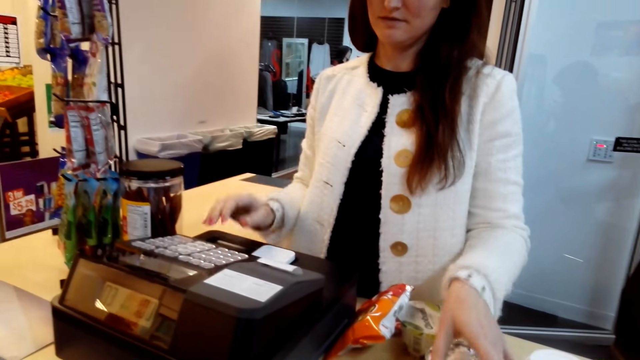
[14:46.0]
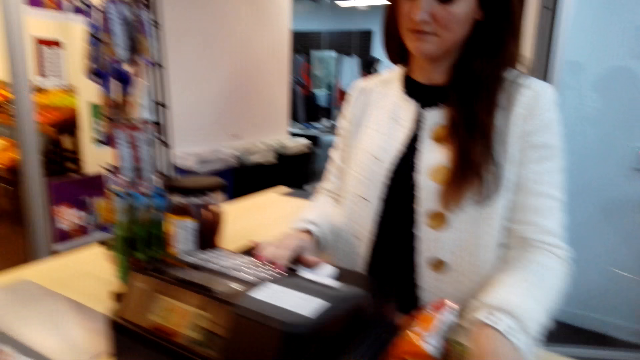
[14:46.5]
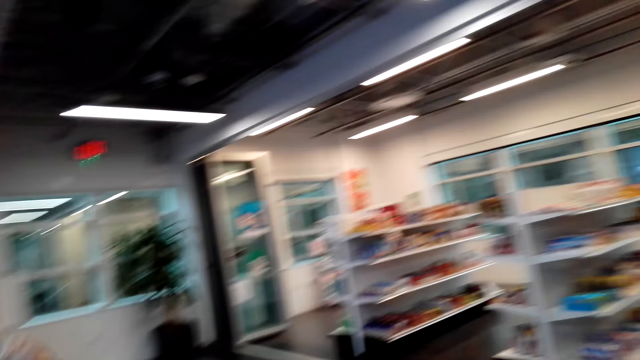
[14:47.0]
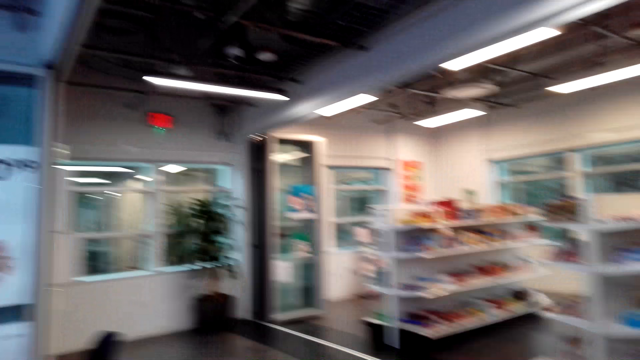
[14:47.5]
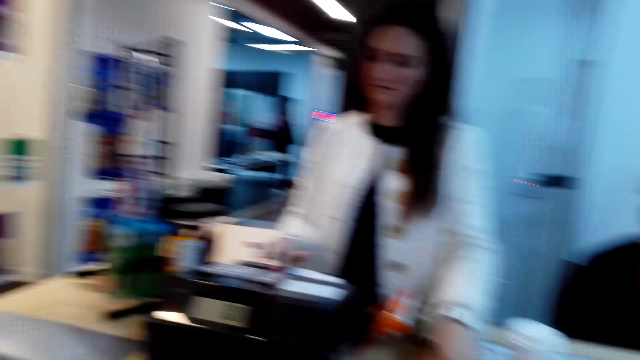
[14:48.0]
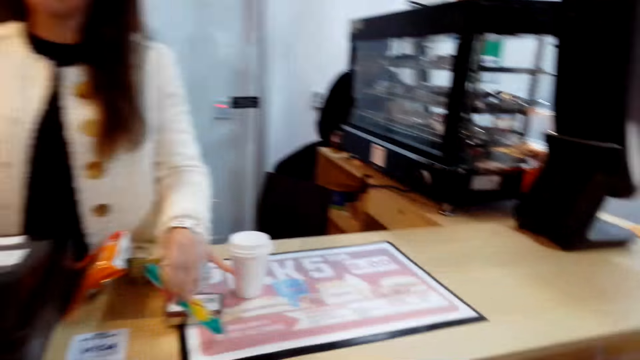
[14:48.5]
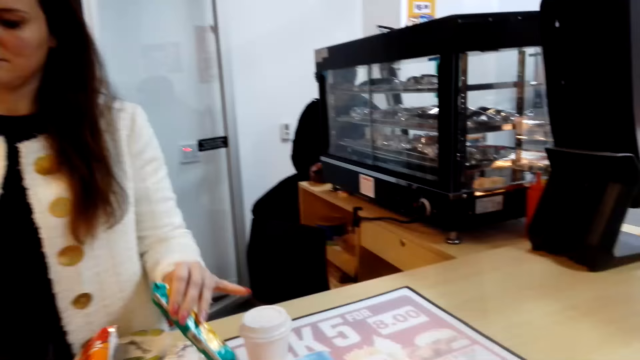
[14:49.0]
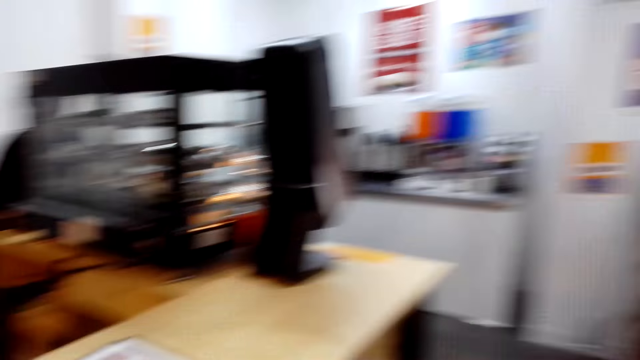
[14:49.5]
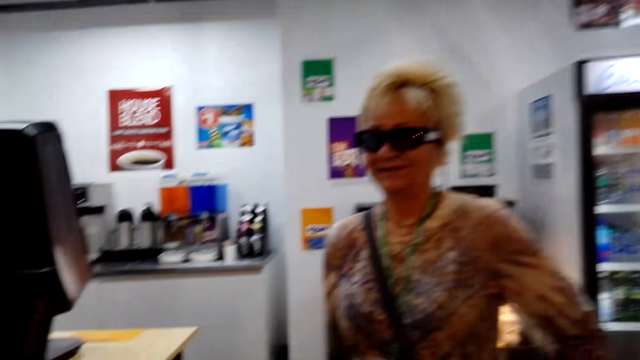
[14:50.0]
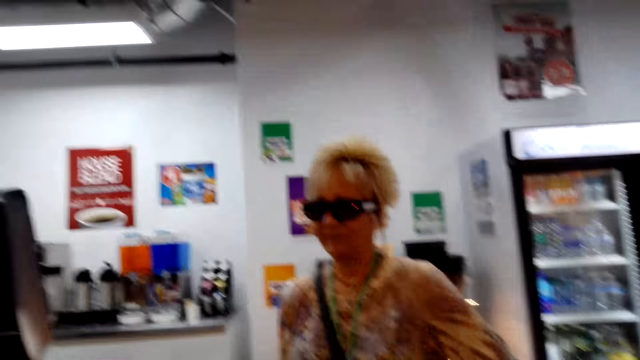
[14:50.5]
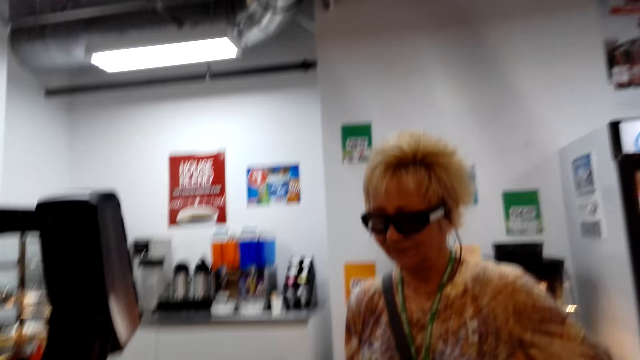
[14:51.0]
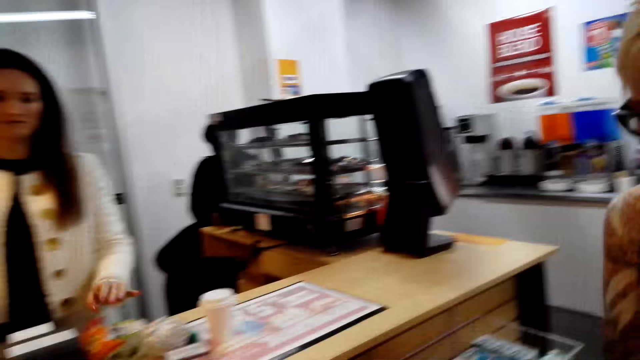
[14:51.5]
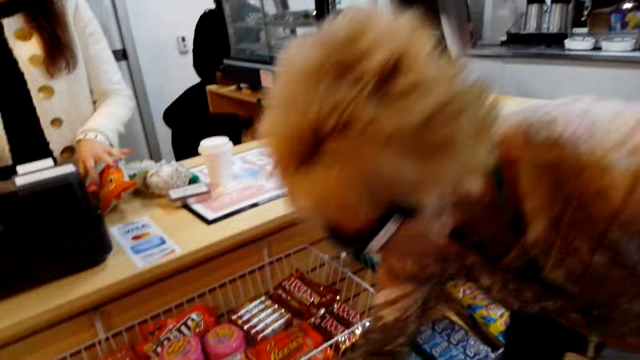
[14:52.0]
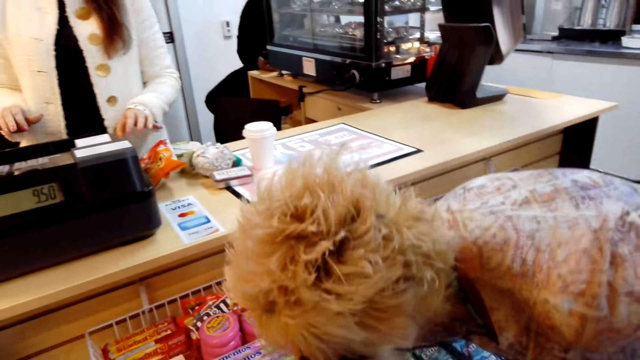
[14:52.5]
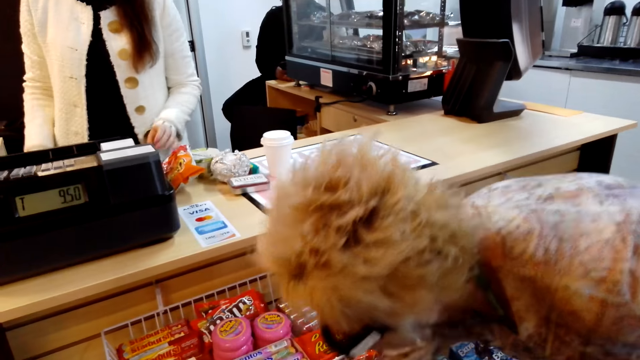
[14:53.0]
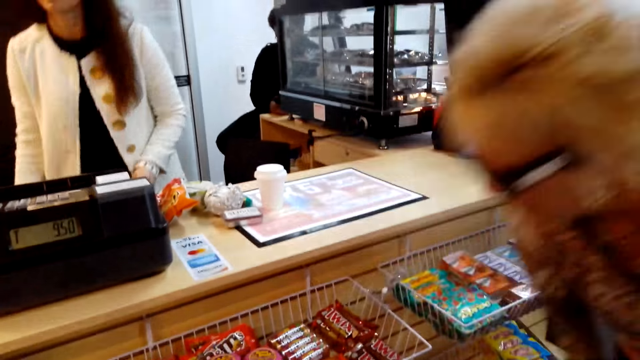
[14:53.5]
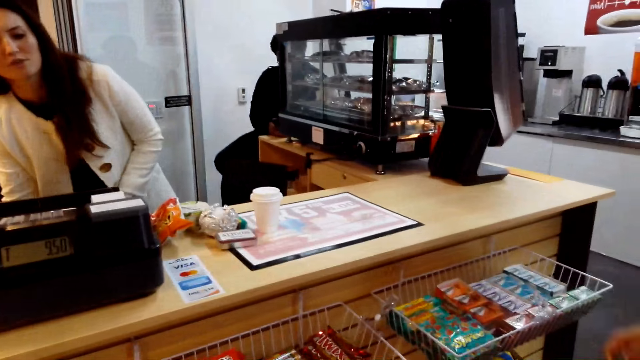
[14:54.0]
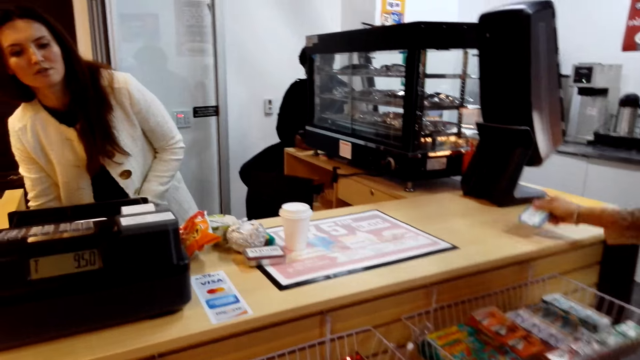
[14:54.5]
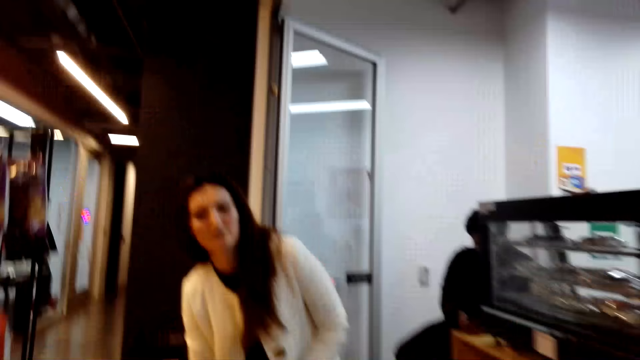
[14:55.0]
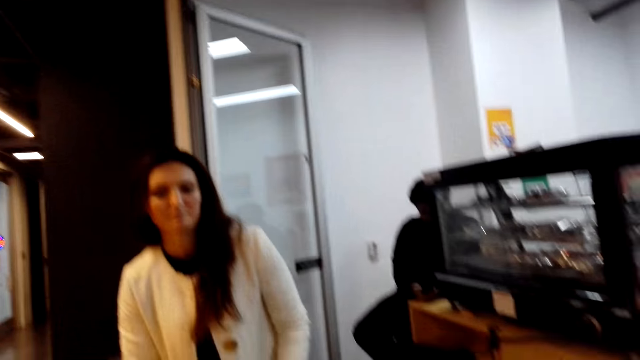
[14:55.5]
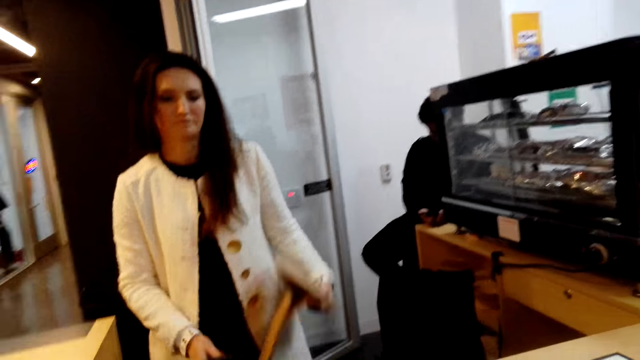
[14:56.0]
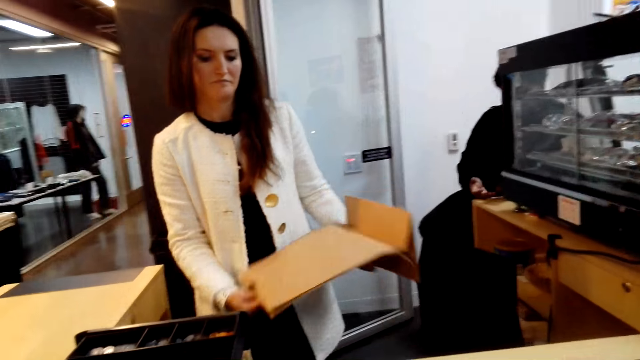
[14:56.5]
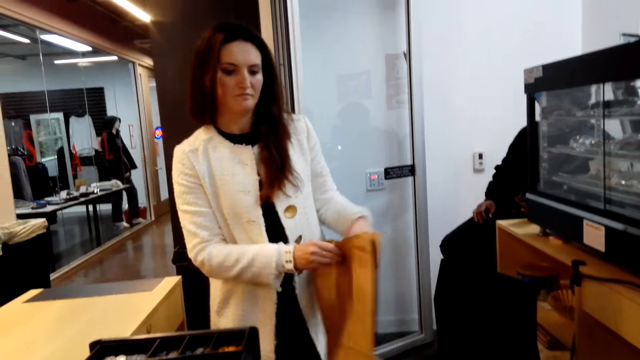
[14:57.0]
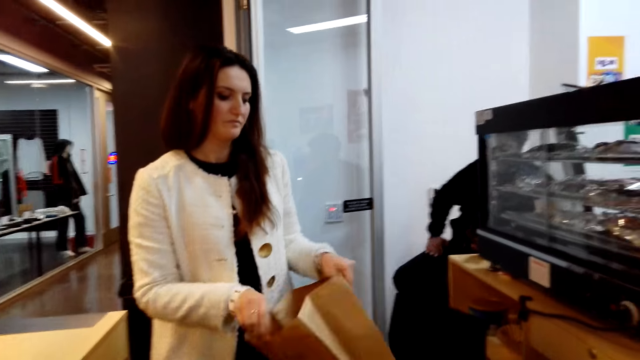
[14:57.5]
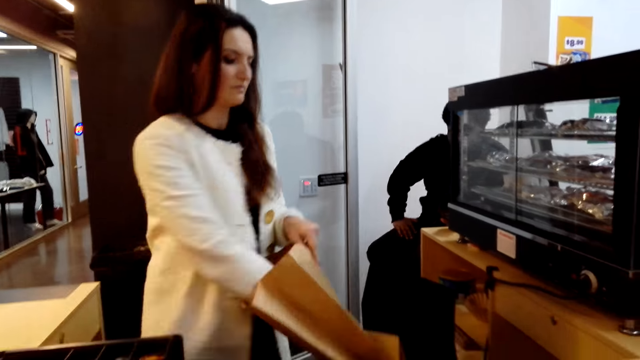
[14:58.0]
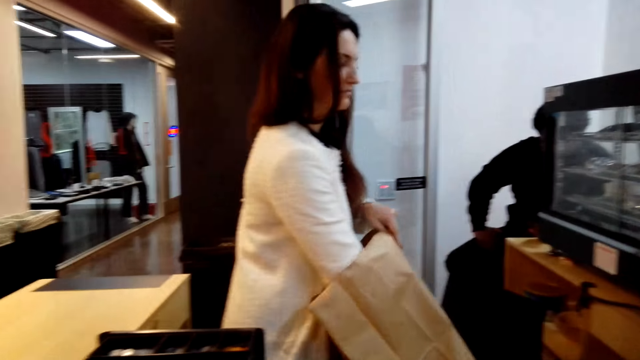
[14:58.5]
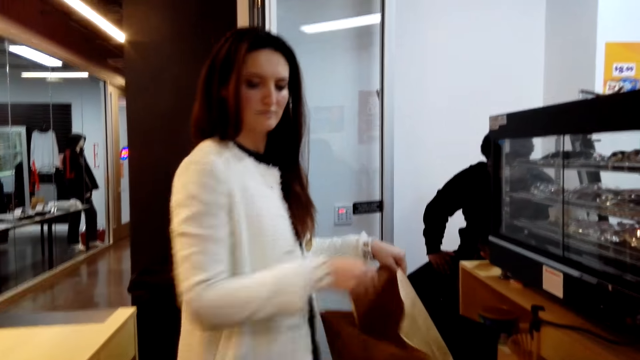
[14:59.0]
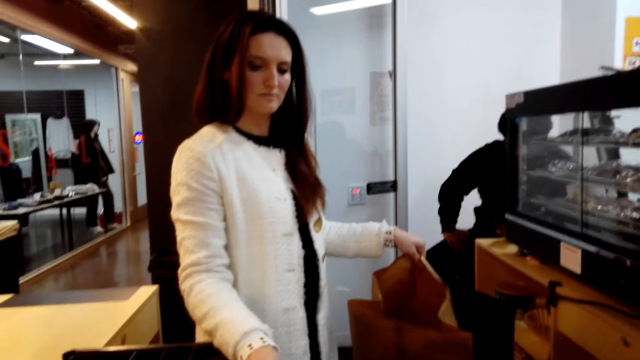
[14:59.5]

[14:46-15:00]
The camera wearer looks around. They place food stuff on the counter. They look around. A man sits on the side. The cashier holds the food stuff and lifts something. The camera wearer looks at the woman. They look around. The woman bends and collects the food stuff. The camera wearer looks at the cashier. The woman puts the food stuff on the counter. The cashier holds a carrier bag, lifts the bag, and opens the carrier bag.

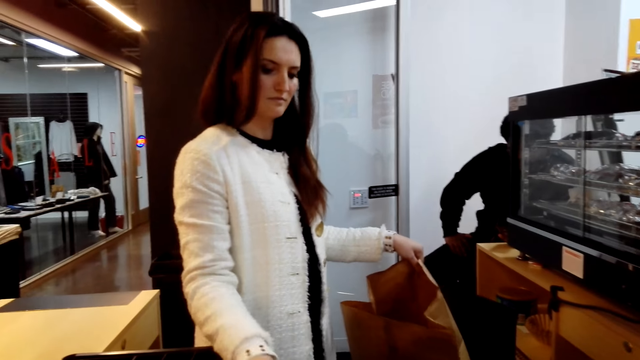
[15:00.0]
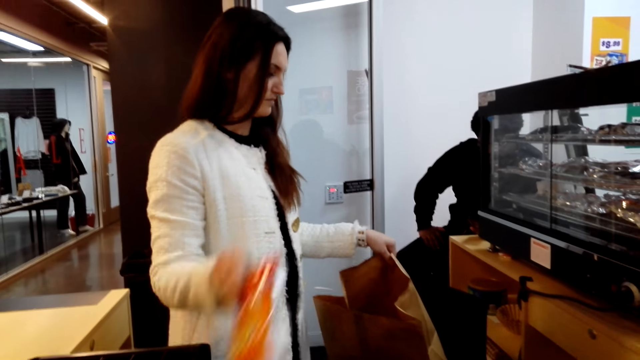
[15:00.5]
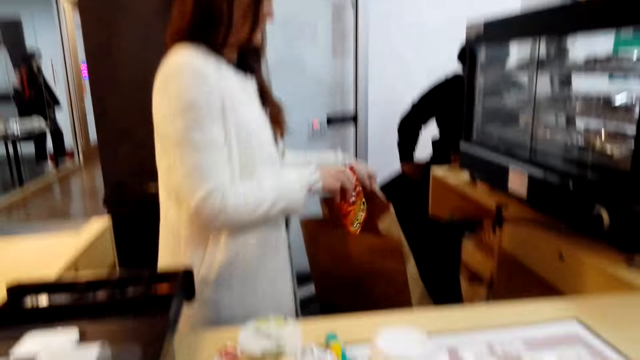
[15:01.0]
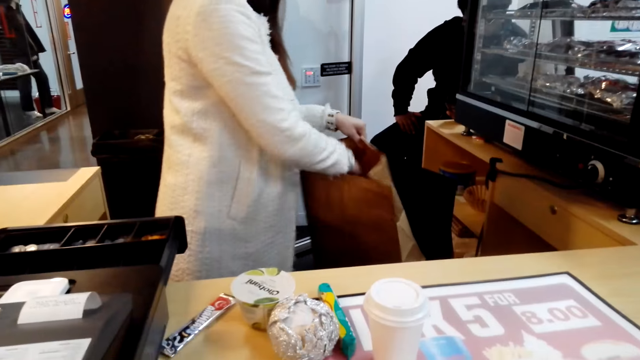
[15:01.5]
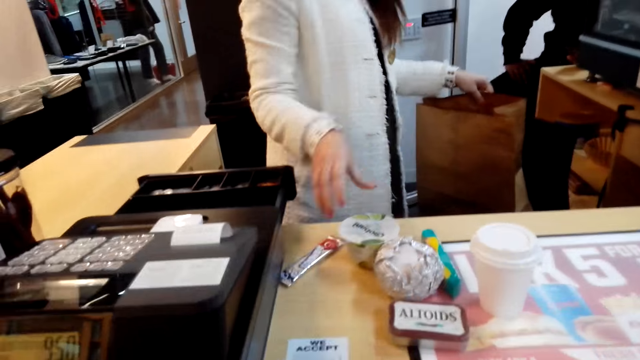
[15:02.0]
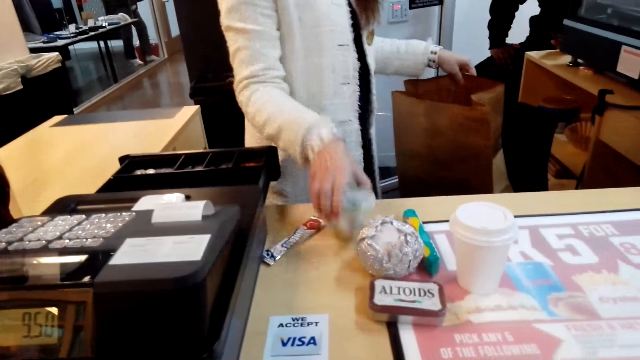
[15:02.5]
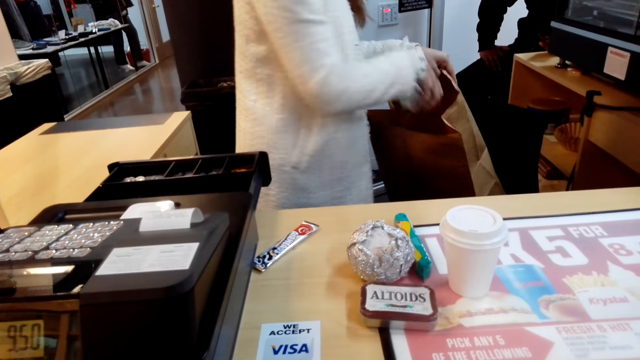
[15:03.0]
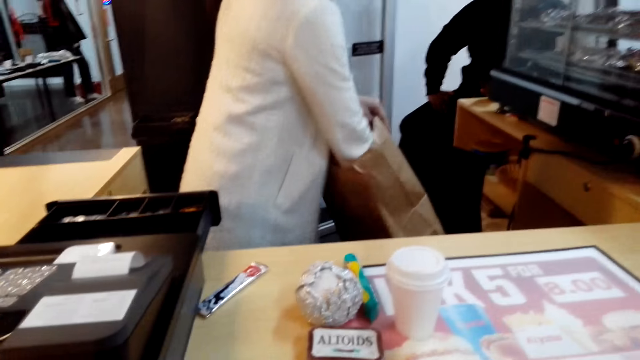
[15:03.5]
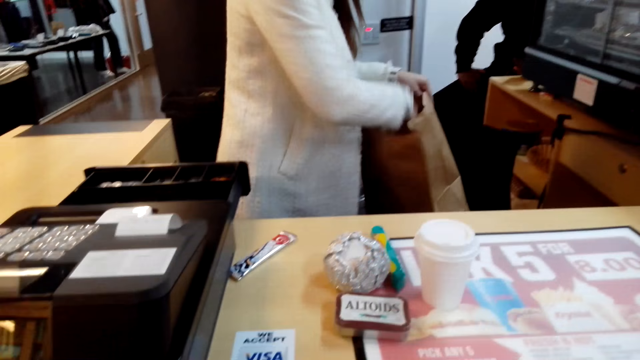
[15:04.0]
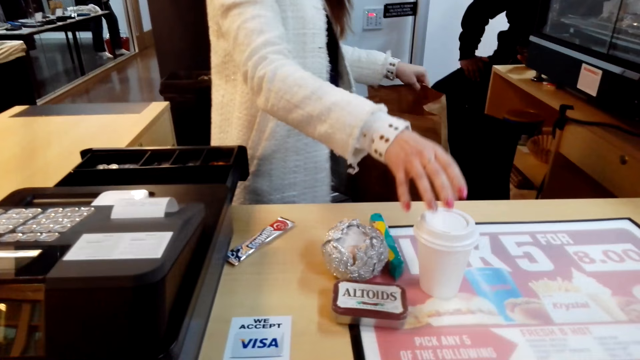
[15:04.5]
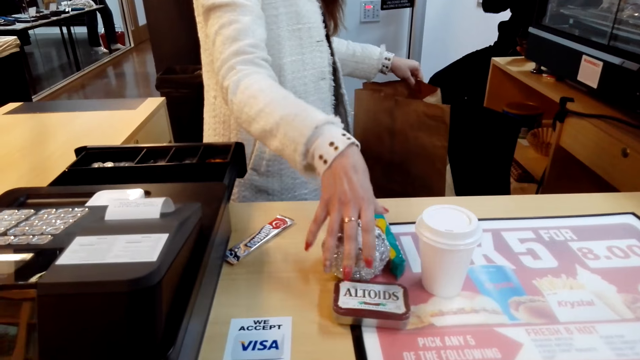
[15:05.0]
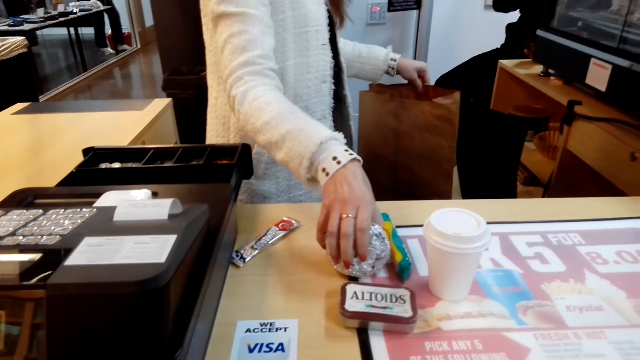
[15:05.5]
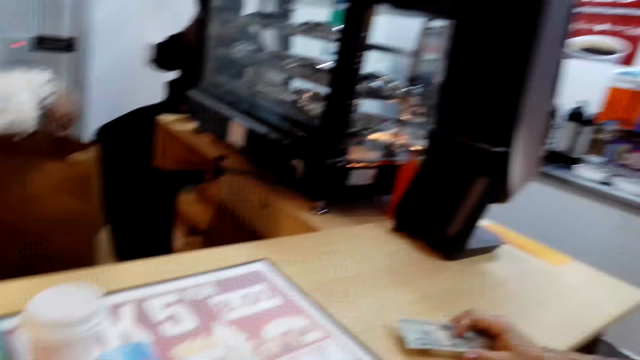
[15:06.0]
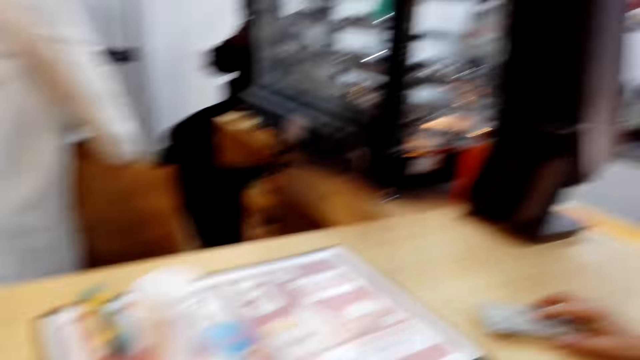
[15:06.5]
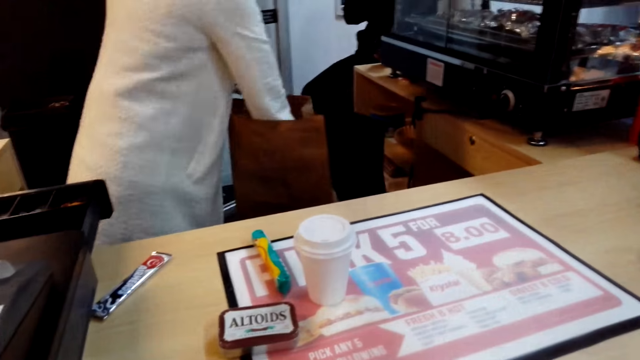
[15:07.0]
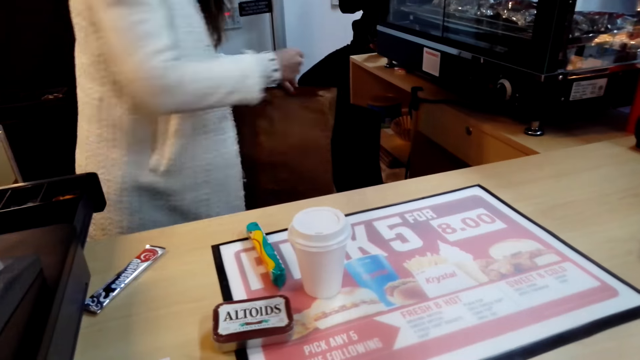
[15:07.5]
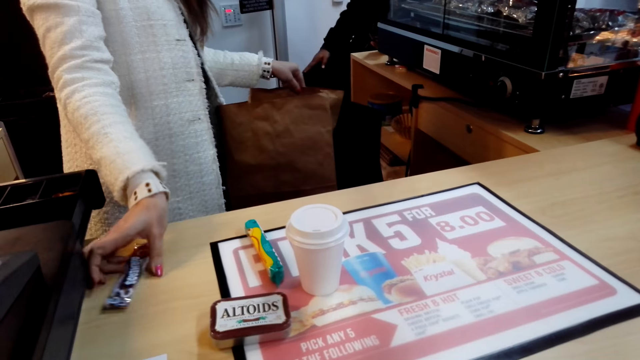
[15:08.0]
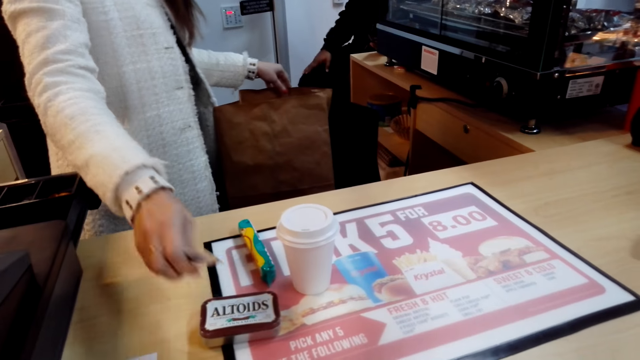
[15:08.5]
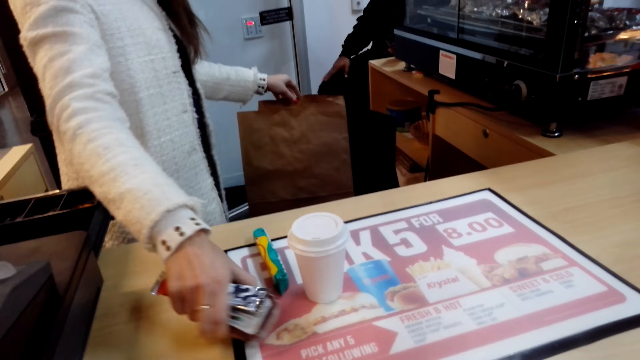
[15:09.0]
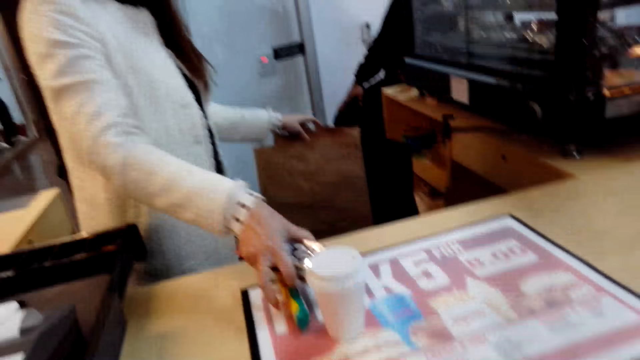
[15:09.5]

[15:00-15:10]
The cashier lifts something and inserts food stuff in the carrier bag. The cashier lifts something and puts something in the bag. The cashier lifts something and puts something in the bag. A man moves a hand. The cashier picks something and puts something in the bag. The cashier picks something. The man moves a hand.
